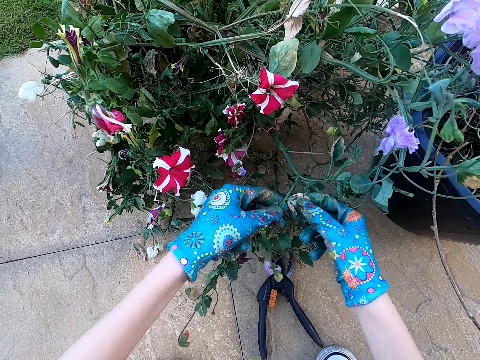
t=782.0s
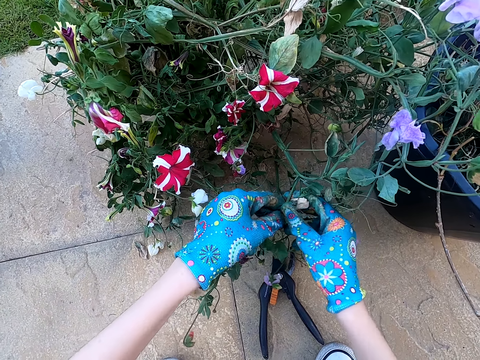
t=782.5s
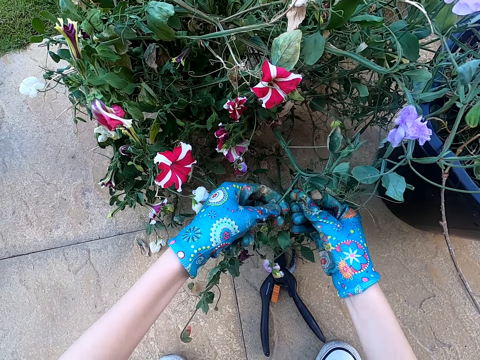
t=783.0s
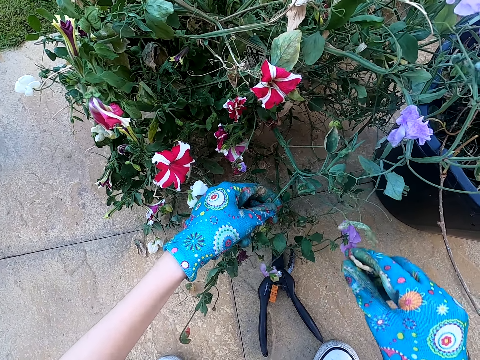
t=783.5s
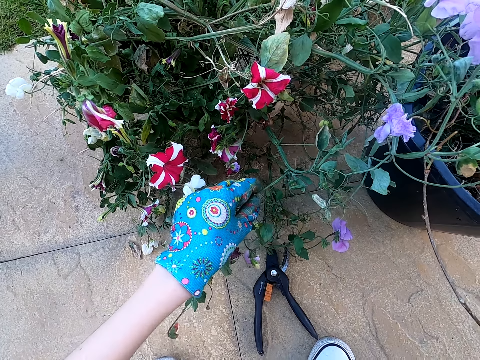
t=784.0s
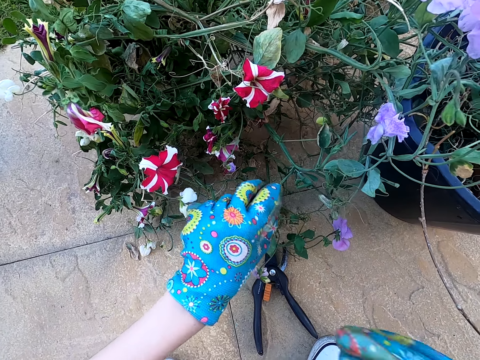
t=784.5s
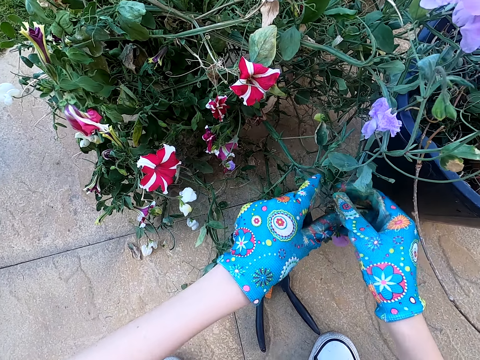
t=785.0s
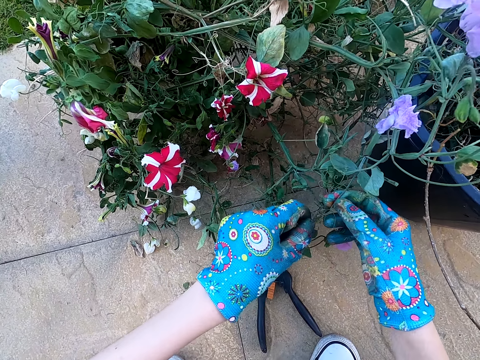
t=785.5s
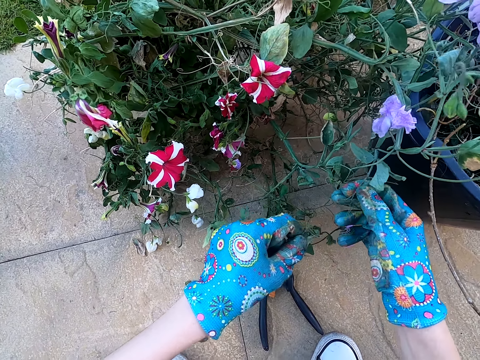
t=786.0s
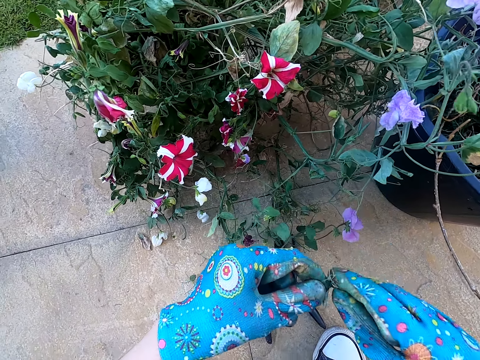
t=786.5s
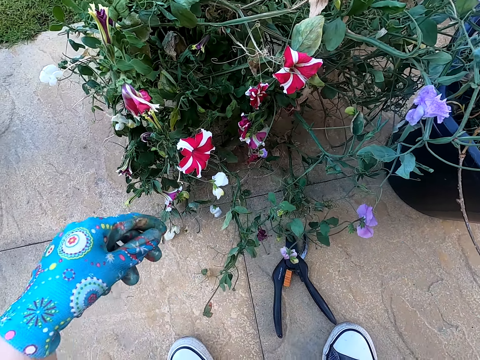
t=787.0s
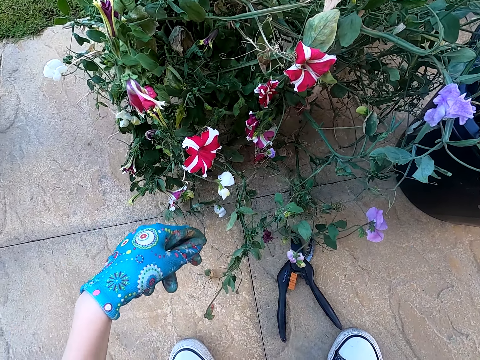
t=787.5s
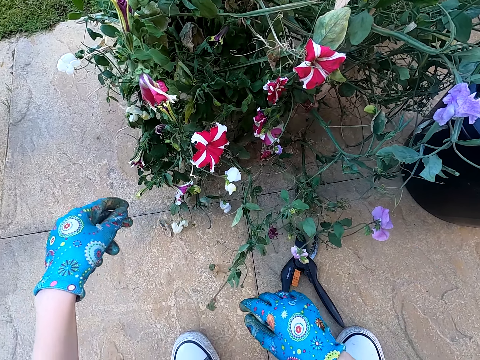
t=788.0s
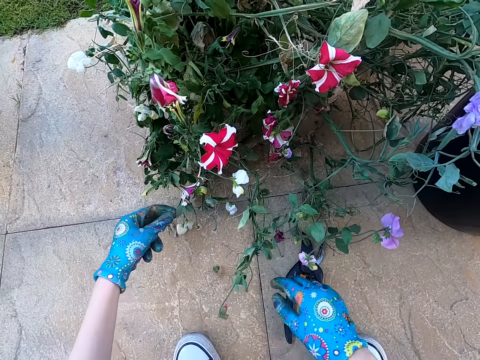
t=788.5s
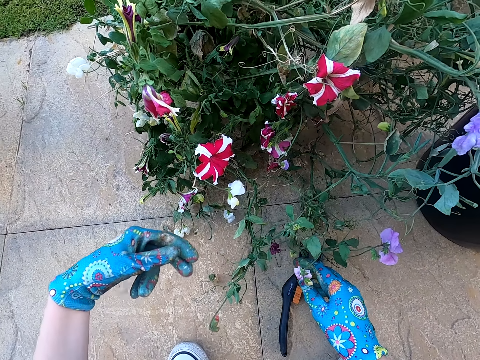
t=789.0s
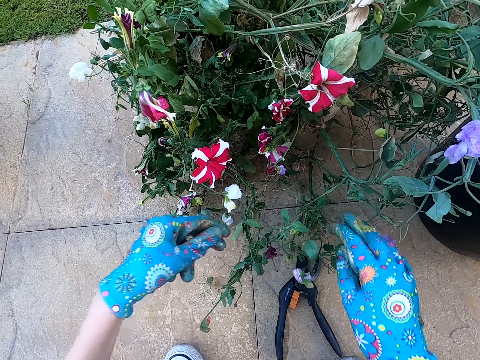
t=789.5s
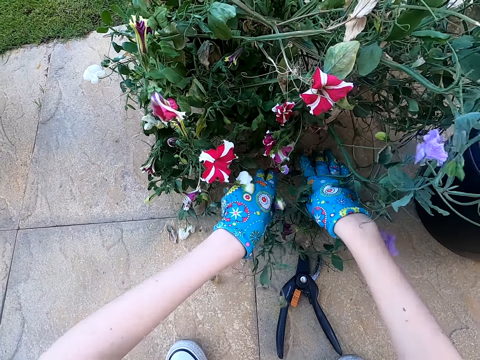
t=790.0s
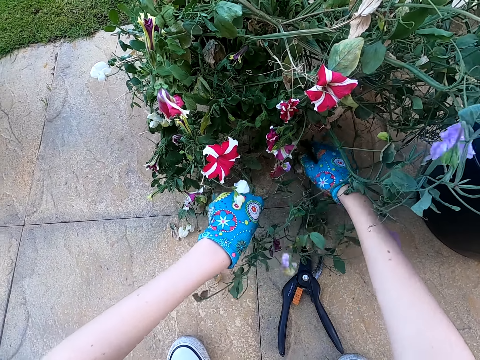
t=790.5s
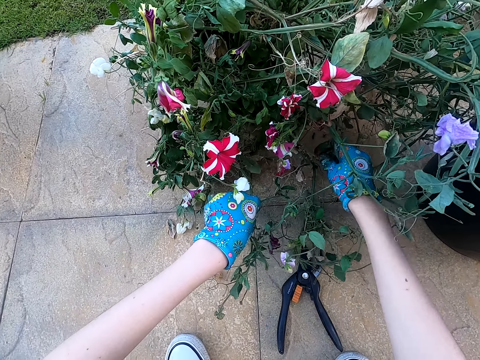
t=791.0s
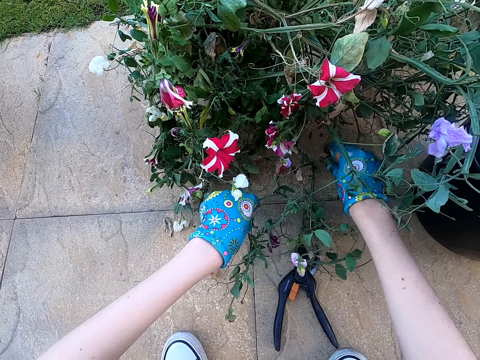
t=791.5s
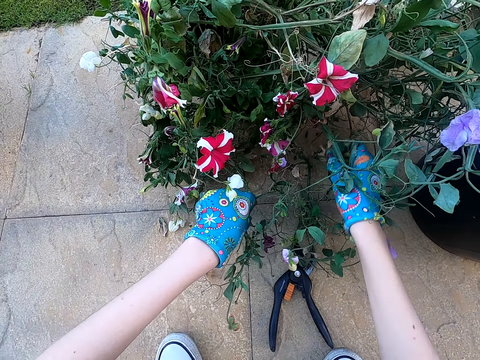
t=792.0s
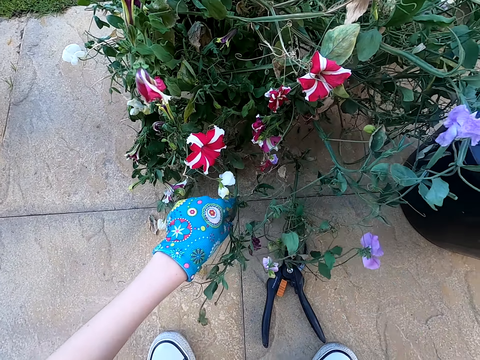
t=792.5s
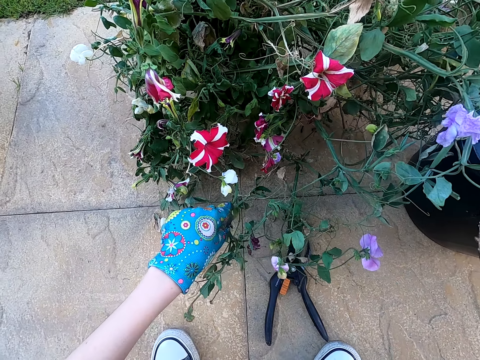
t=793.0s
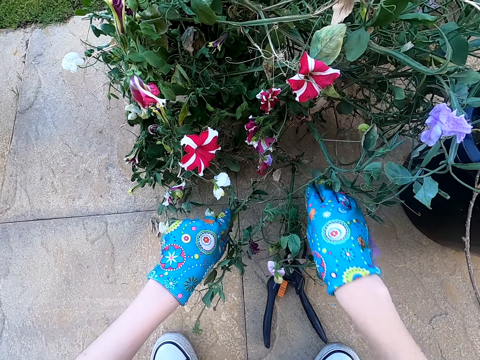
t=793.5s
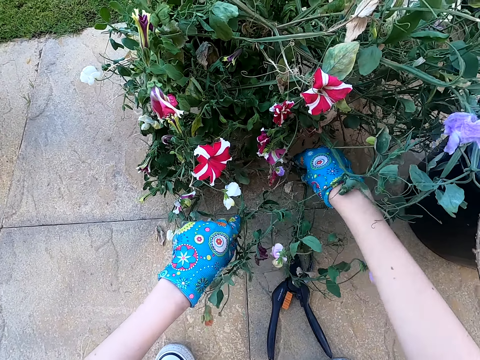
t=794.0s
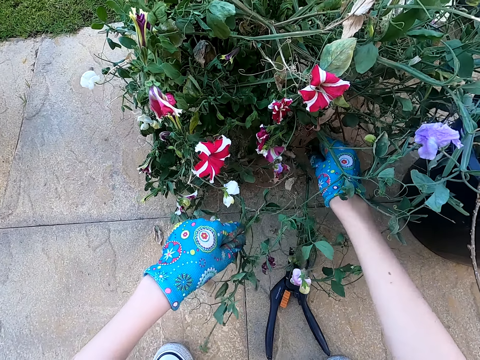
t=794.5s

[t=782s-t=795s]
The camera wearer touches the plant. They prune the plant. They touch the plant.

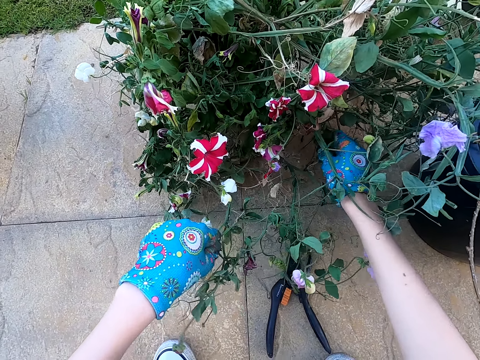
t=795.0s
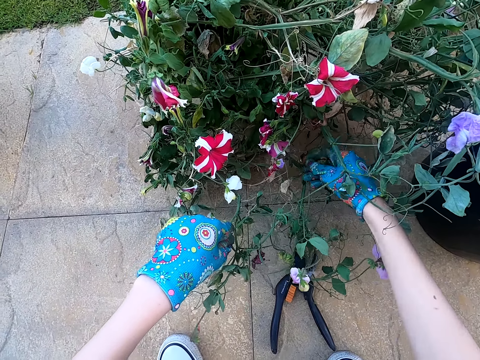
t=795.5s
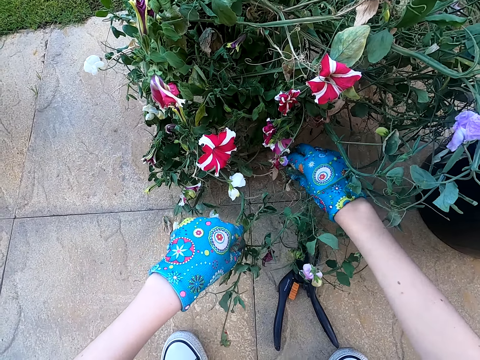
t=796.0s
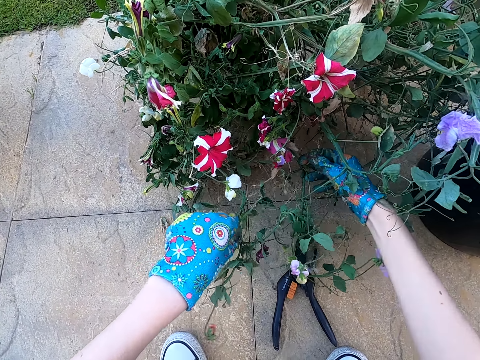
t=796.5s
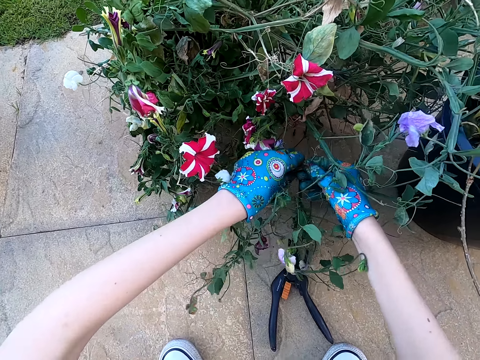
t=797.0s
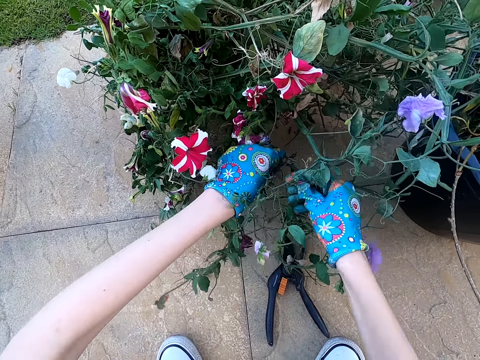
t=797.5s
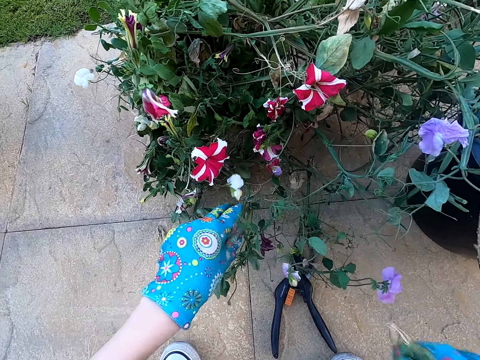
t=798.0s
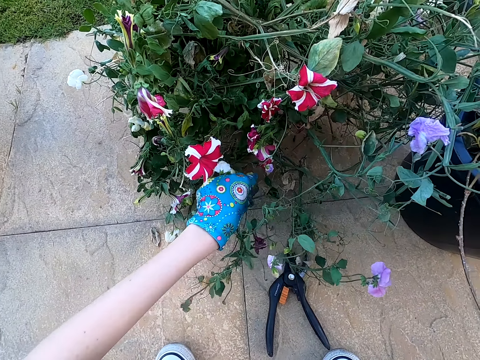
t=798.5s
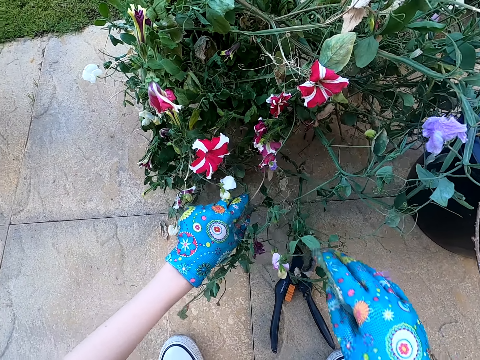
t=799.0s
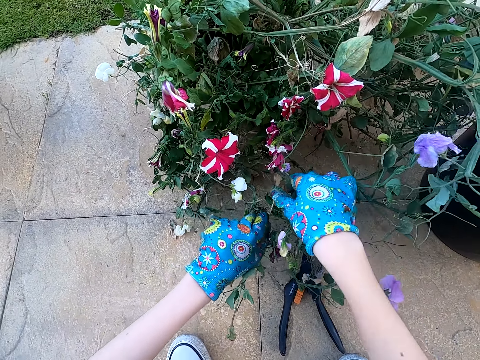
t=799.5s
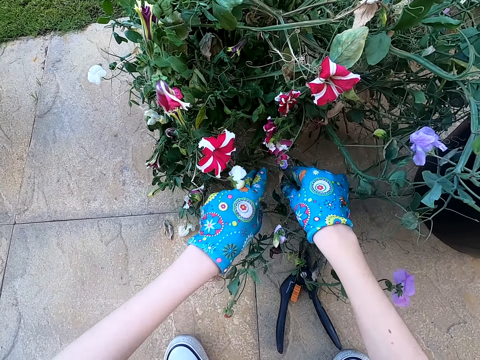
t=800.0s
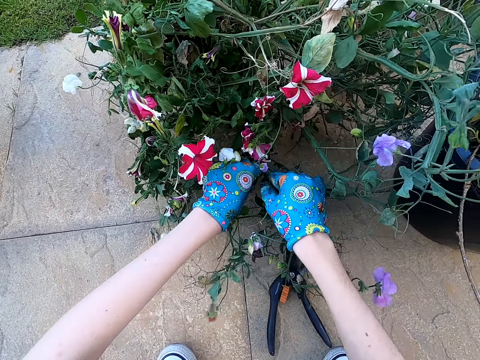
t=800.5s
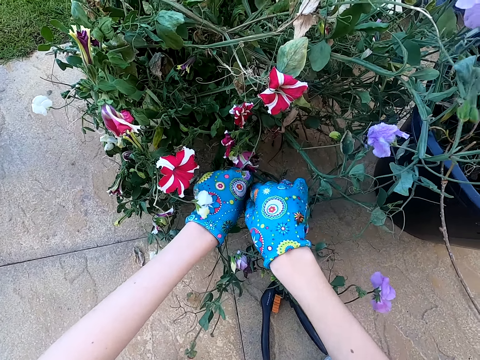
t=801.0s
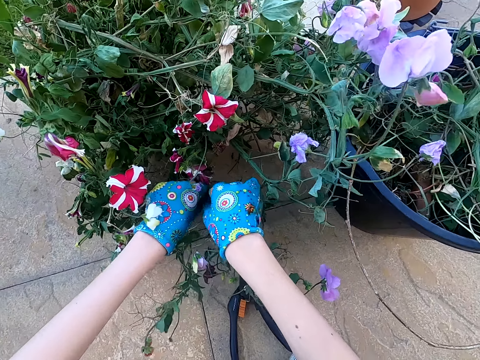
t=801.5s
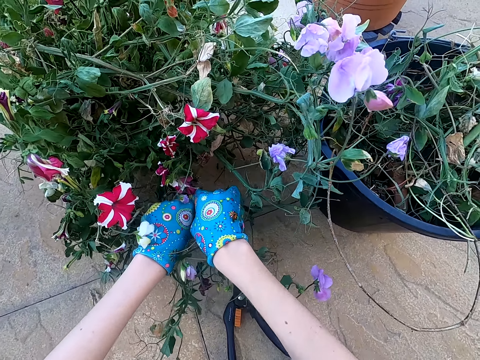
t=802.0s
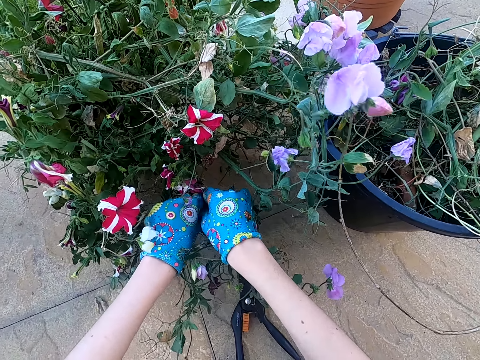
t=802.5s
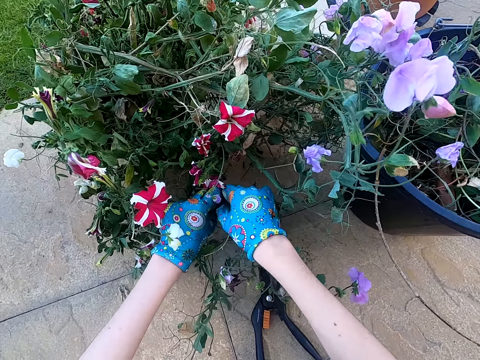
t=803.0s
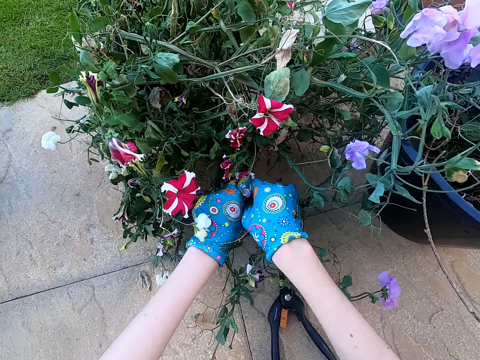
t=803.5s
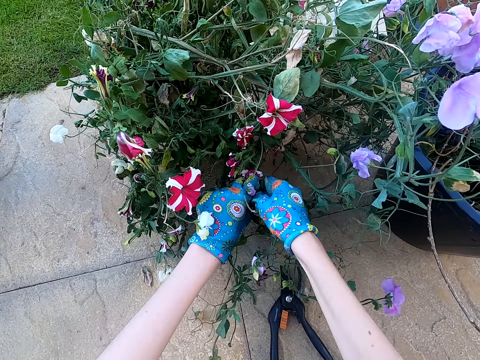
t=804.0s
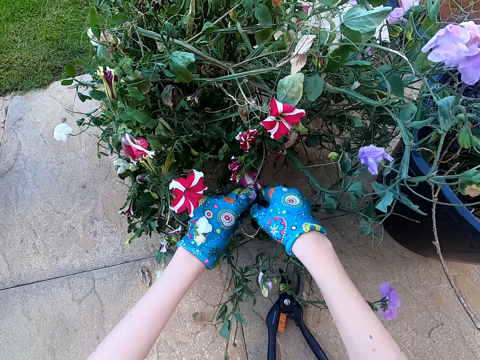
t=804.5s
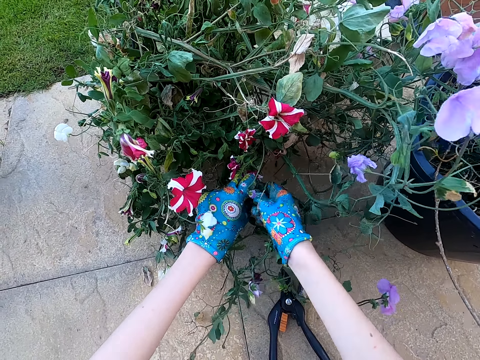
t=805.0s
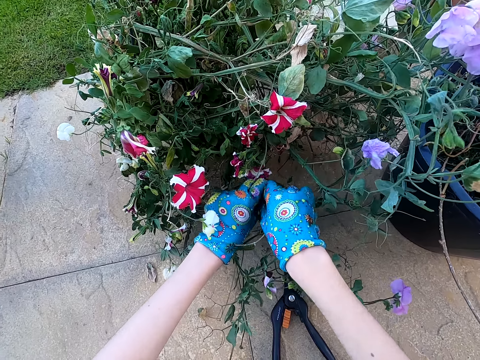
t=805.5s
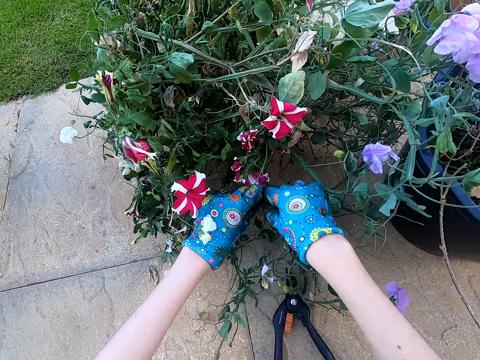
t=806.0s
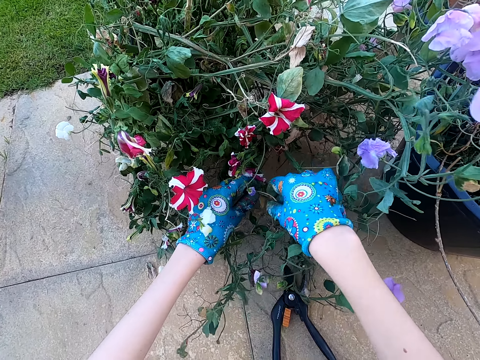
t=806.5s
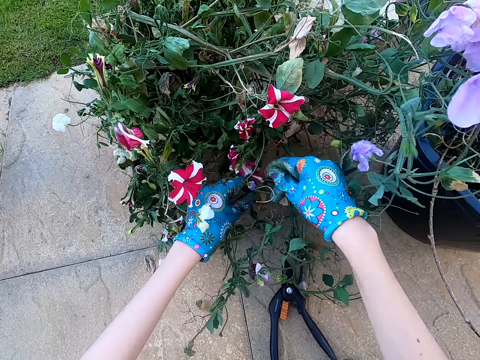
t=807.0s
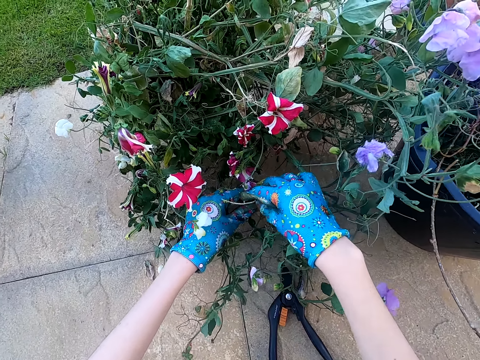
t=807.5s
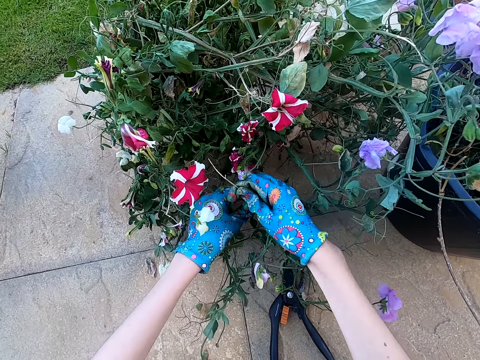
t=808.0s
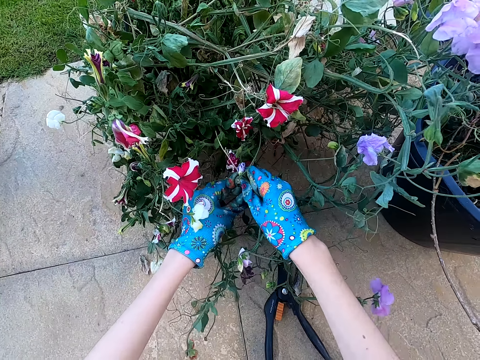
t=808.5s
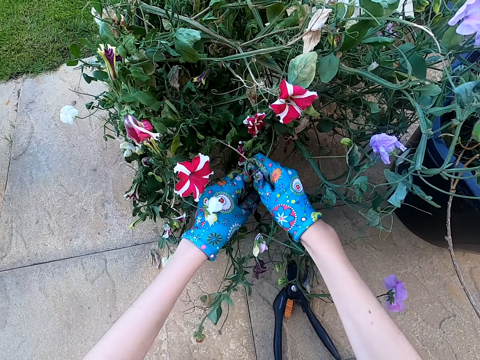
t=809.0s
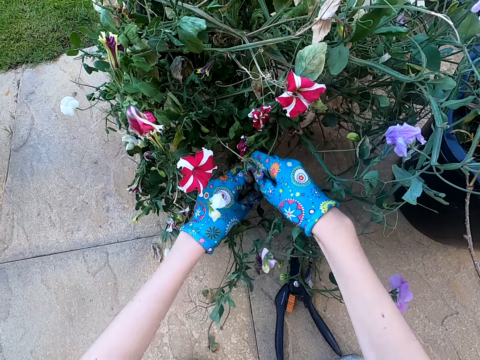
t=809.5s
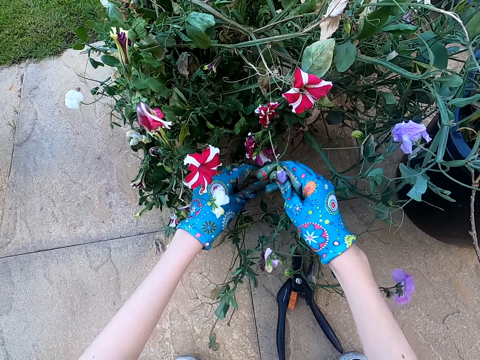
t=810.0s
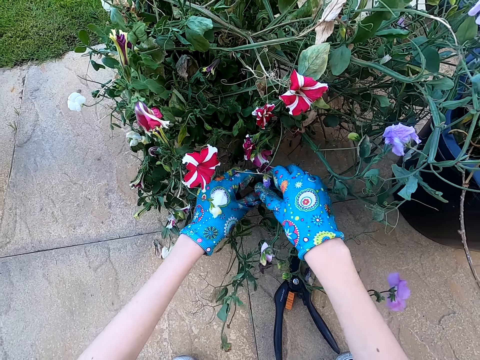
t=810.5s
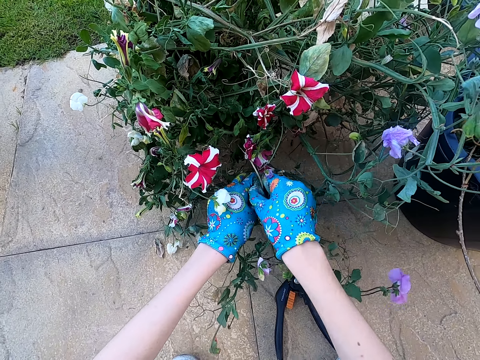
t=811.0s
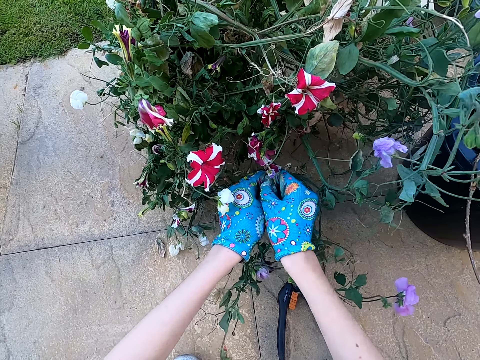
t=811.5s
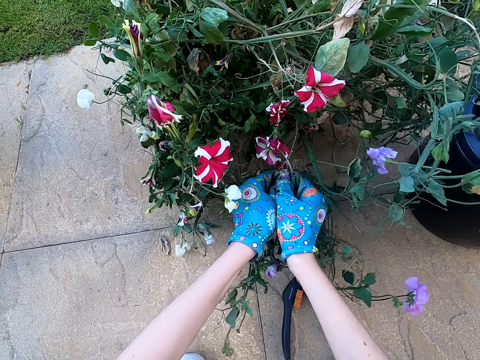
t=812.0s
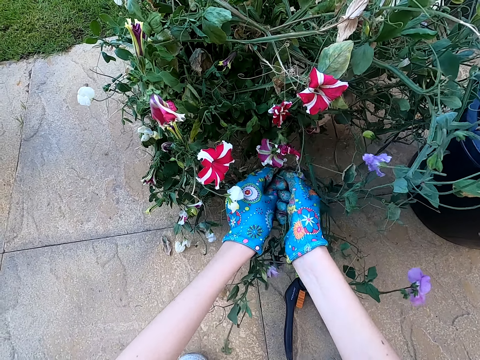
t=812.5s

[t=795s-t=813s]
The camera wearer plucks a stick from the plant. They touch the plant. They break the stick from the plant.
